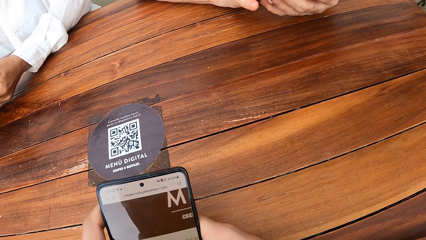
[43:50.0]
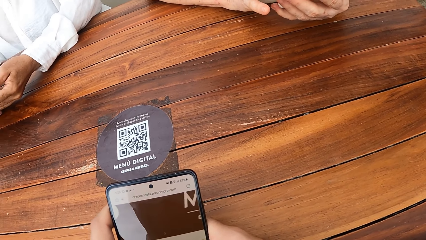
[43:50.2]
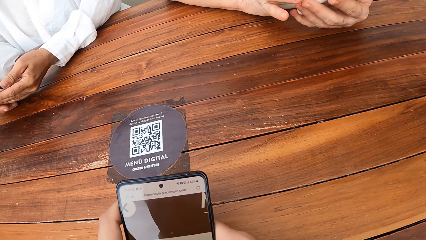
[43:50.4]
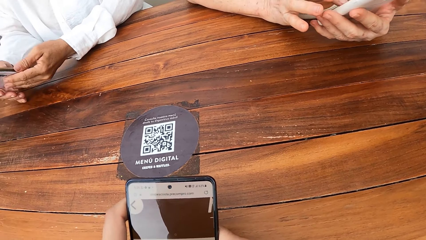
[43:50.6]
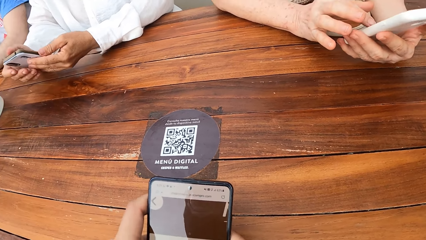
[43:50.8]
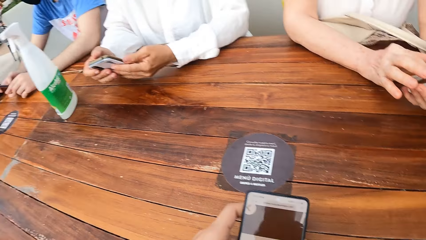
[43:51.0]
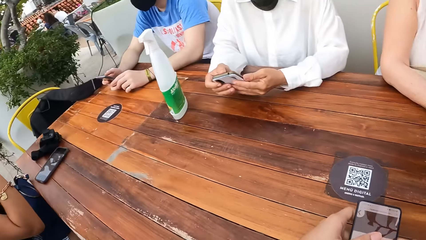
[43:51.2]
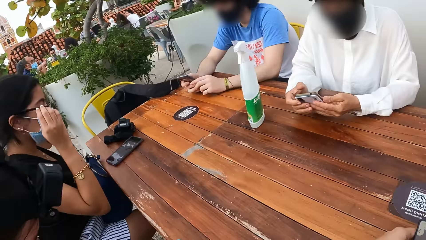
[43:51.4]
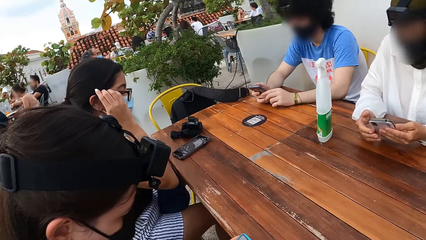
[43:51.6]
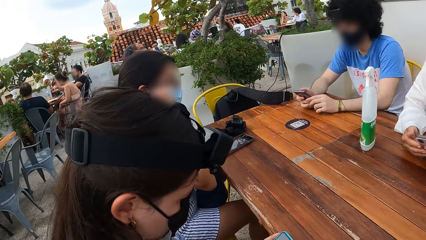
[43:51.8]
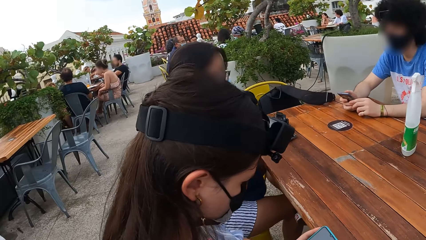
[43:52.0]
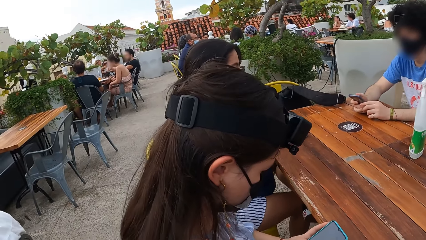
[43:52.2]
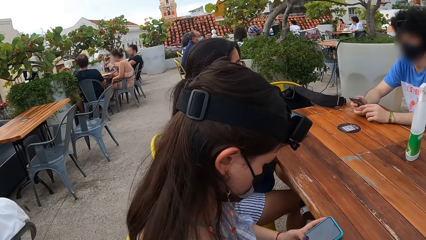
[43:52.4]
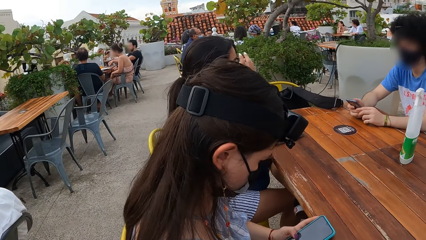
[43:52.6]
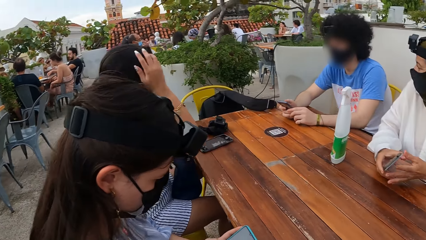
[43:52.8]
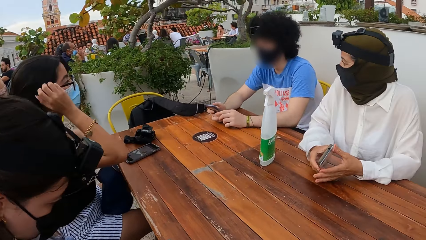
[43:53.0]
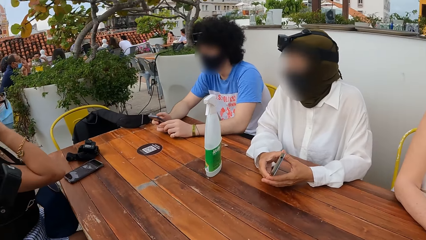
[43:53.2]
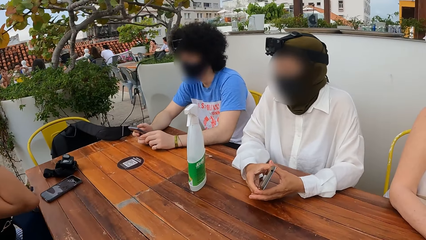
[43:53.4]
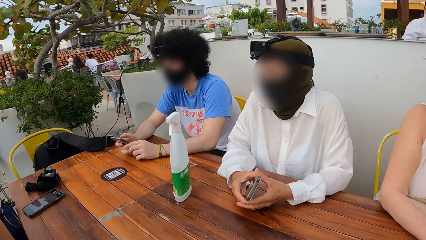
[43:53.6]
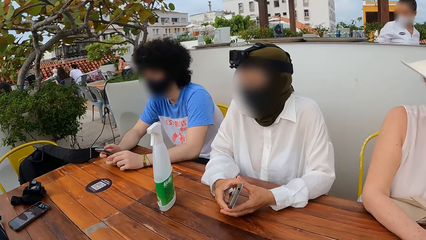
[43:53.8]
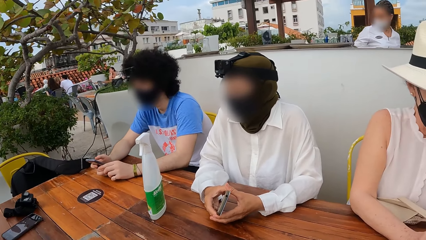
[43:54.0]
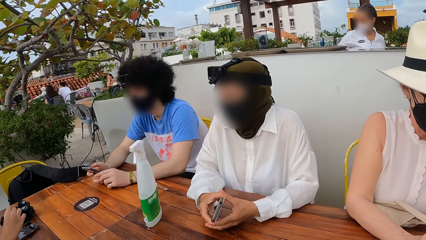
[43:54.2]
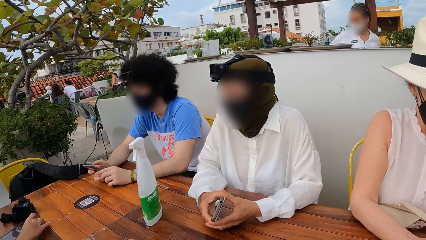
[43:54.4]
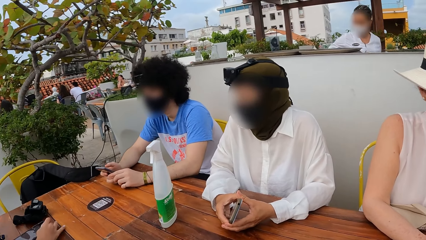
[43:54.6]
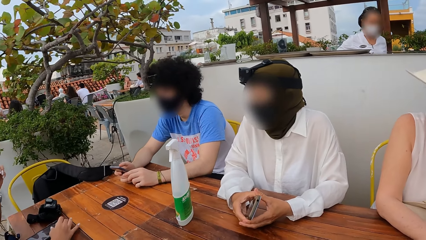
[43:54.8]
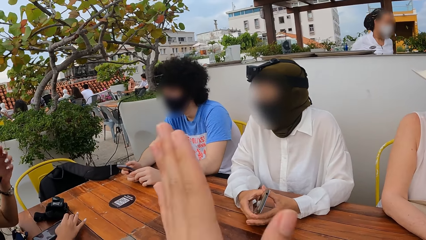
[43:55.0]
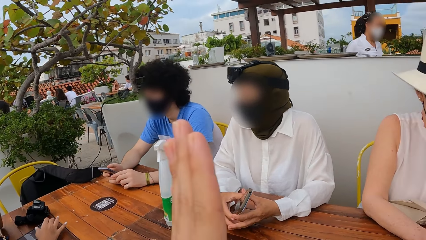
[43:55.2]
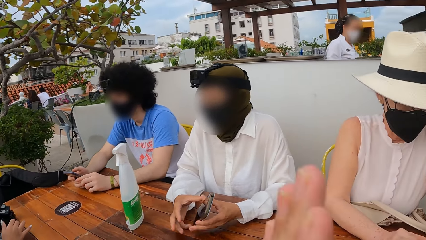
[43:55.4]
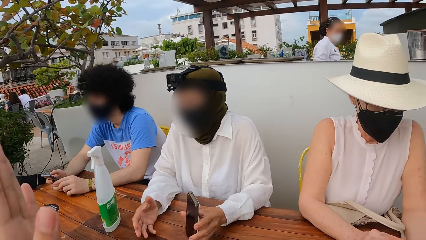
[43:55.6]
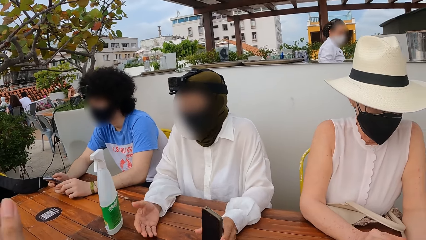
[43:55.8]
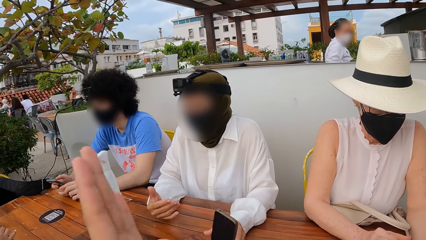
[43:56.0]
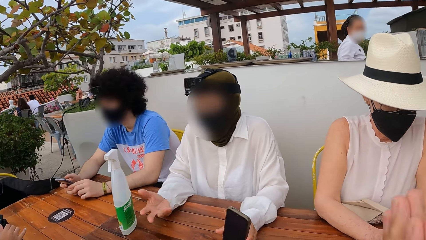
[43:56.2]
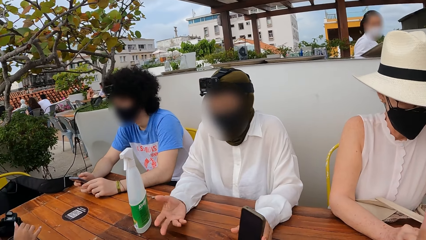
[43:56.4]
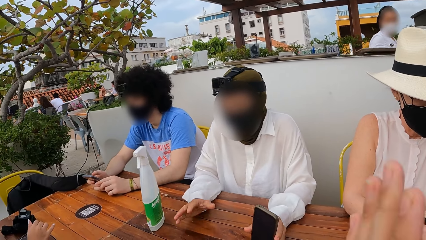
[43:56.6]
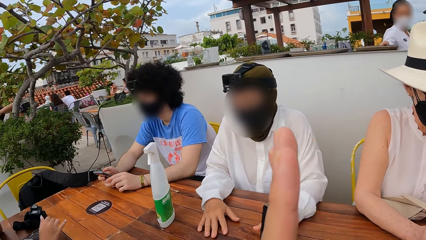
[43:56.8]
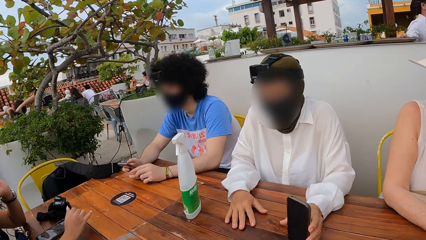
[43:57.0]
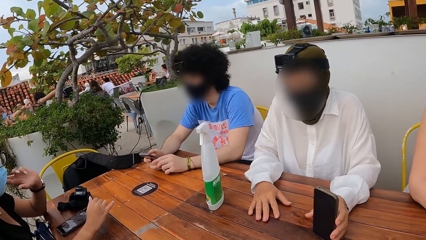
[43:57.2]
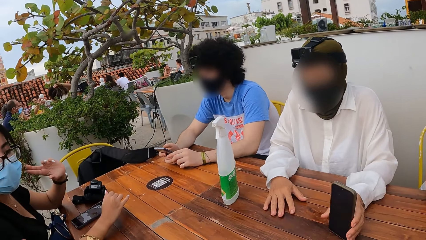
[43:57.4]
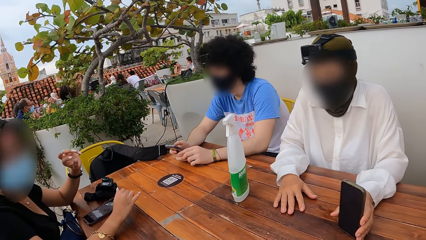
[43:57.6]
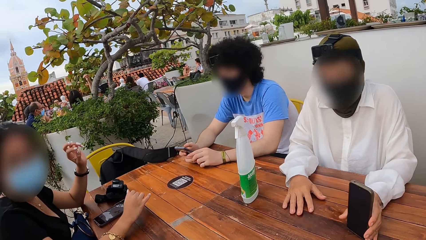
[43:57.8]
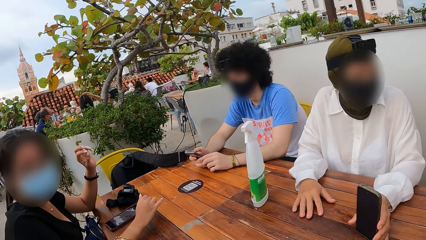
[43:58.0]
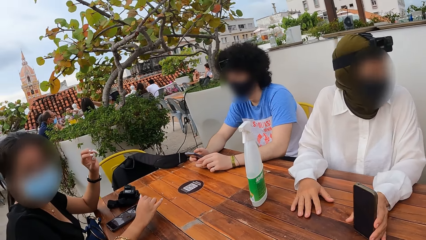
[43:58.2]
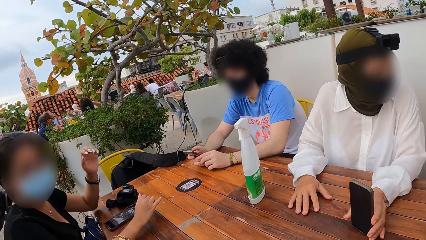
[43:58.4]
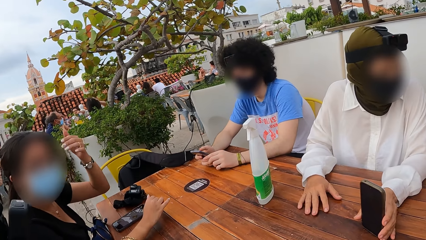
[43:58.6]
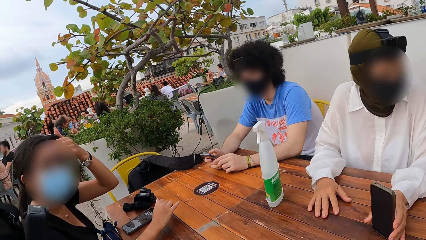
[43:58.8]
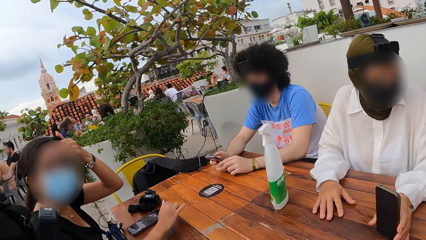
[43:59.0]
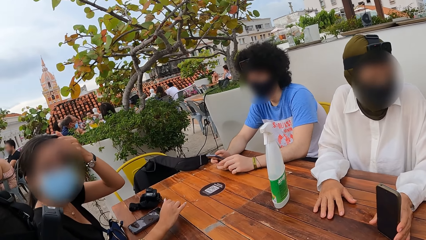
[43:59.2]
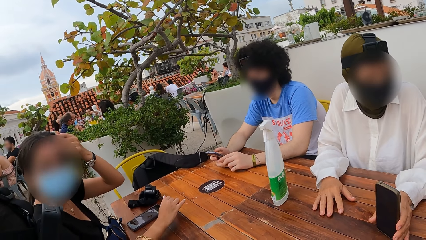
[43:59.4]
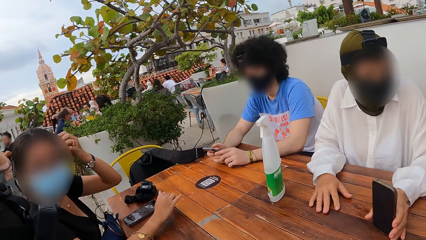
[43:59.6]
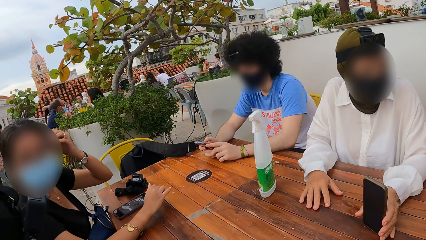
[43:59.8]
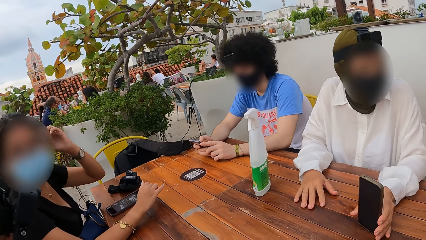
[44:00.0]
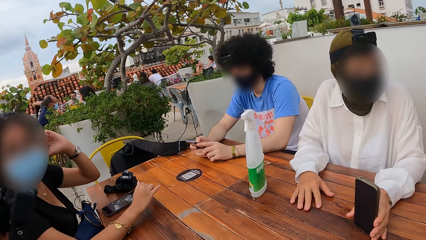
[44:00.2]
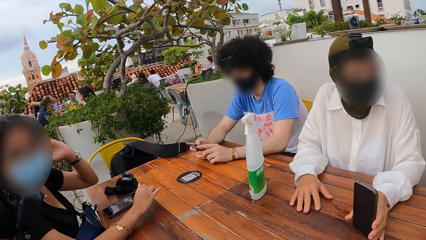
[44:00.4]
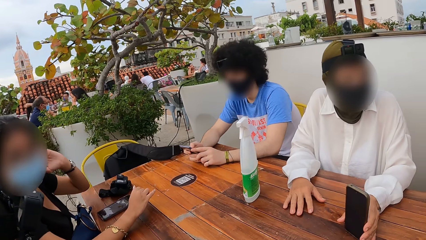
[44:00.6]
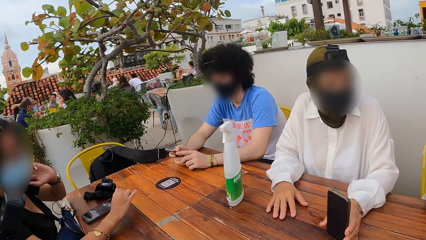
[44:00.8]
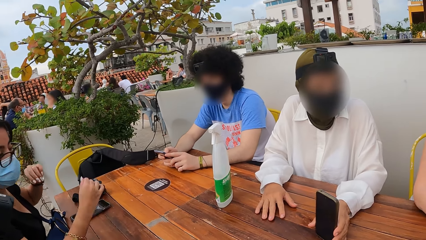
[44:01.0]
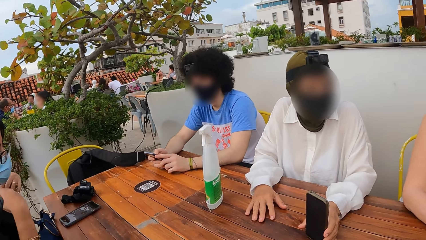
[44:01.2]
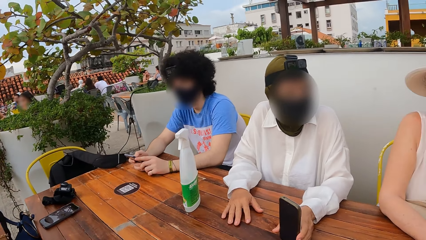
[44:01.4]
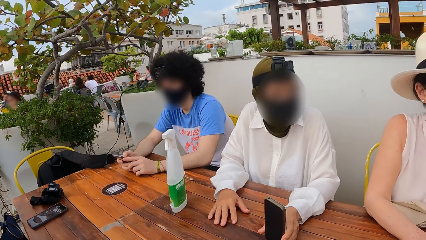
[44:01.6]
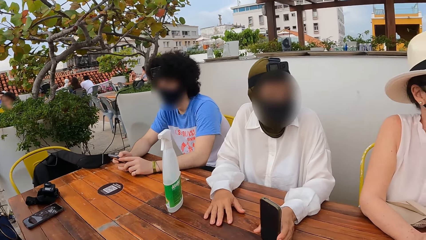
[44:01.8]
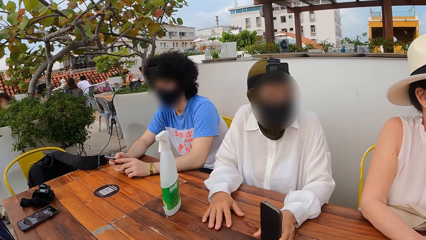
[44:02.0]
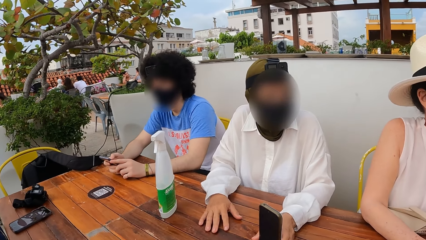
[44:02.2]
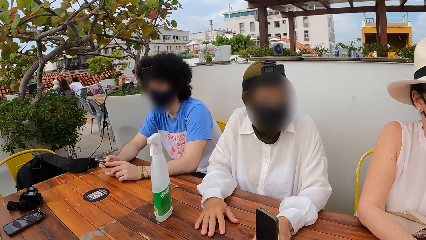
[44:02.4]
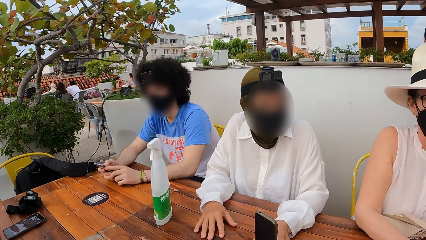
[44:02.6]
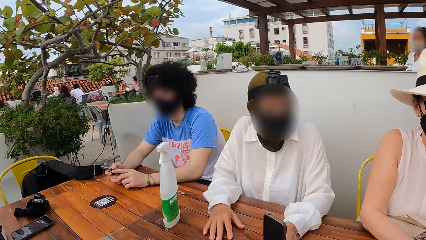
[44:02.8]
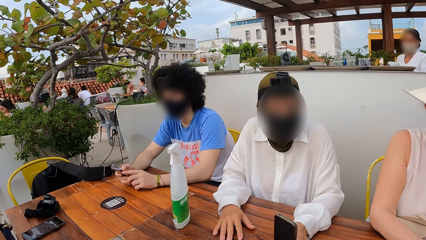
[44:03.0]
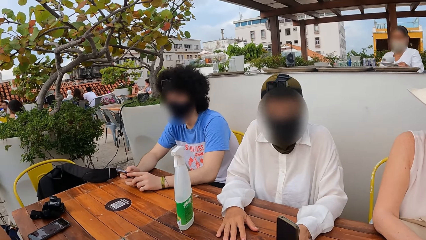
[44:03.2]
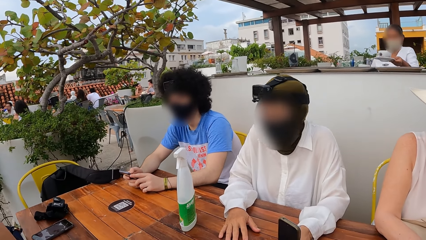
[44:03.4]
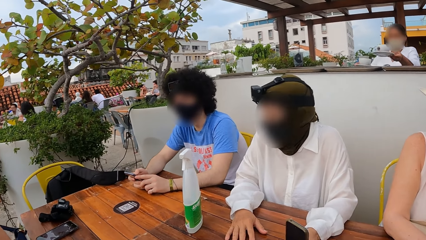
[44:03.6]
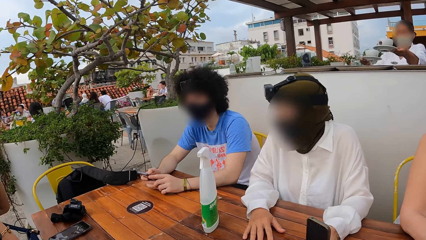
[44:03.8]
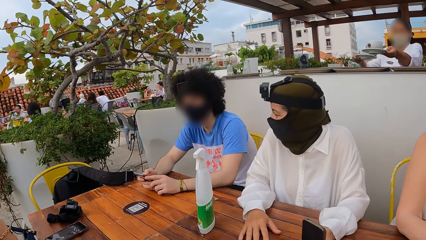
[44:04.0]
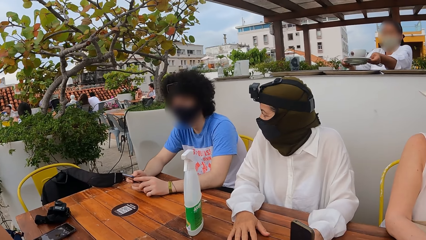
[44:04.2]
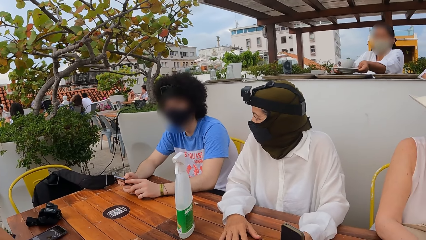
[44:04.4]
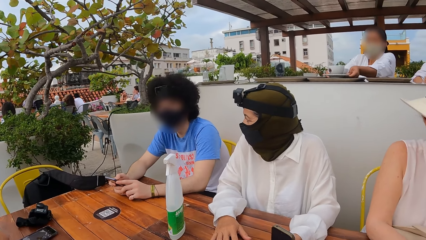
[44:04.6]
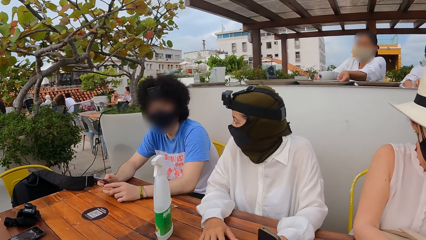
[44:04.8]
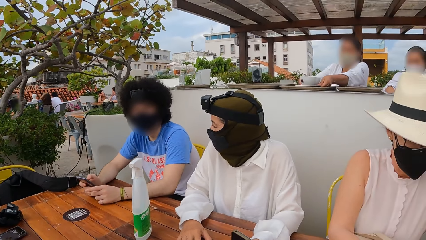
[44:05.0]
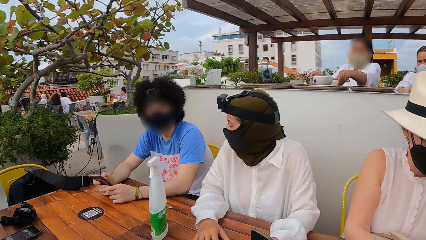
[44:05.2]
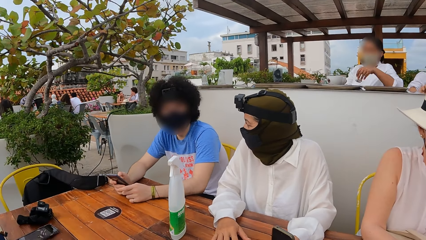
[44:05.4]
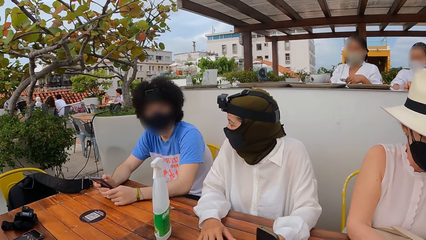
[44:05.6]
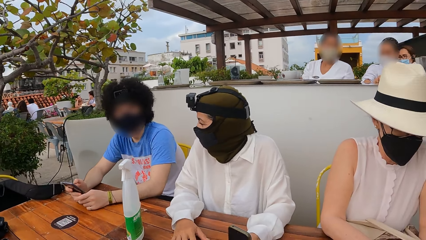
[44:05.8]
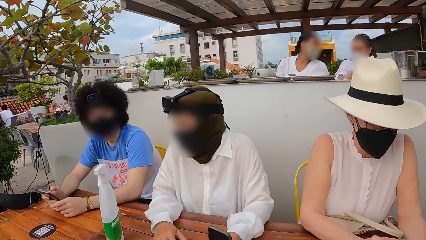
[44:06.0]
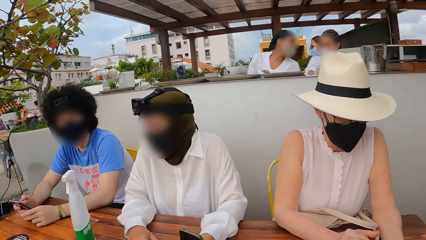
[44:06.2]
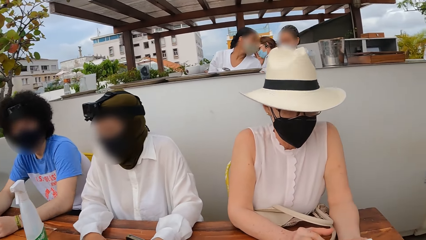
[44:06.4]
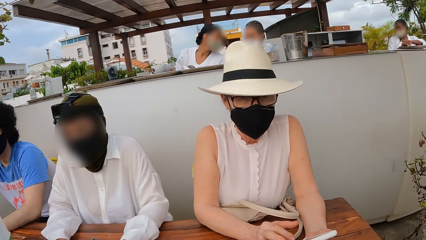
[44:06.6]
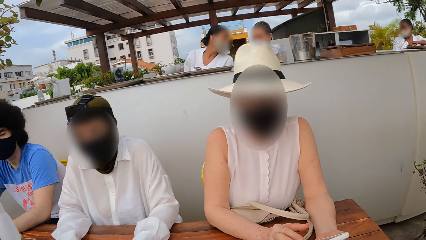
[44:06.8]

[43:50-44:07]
The camera wearer looks around a restaurant. They look at other people. A lady looks around the restaurant. The camera wearer interacts with another lady. The other lady rubs her head. The first lady looks around the restaurant. The camera wearer looks around the restaurant.
